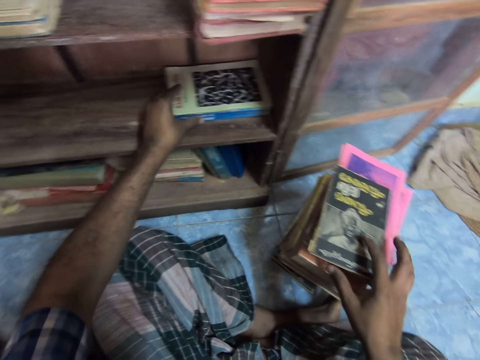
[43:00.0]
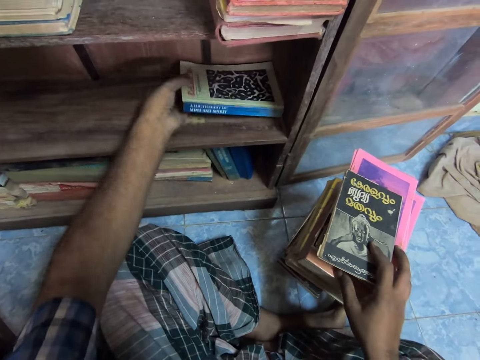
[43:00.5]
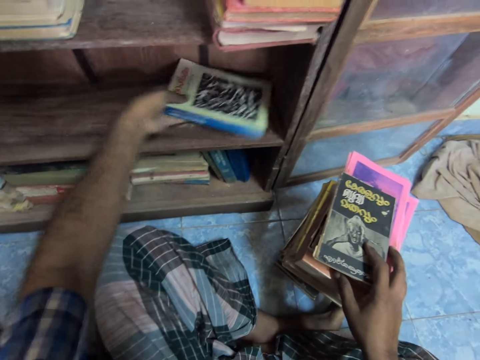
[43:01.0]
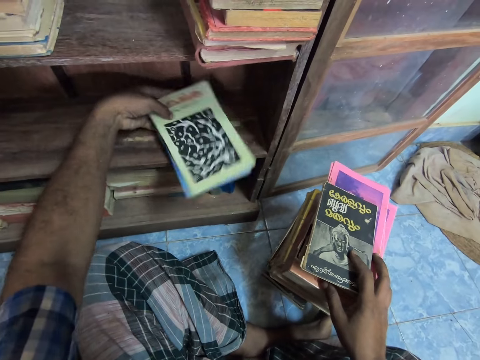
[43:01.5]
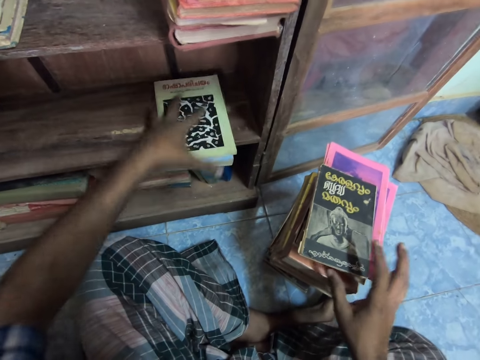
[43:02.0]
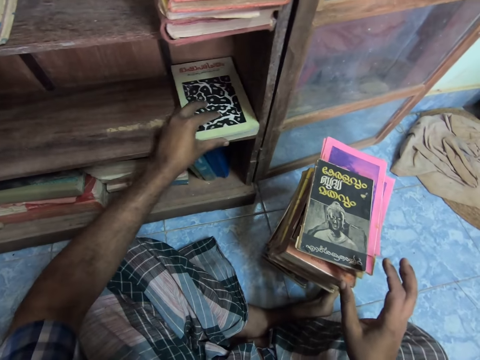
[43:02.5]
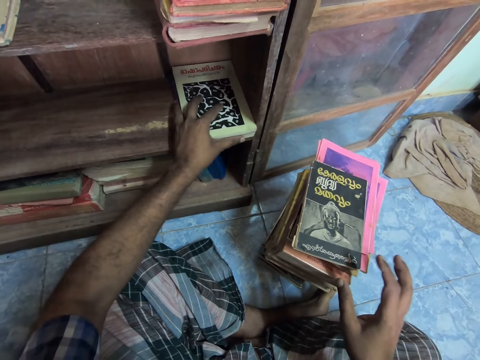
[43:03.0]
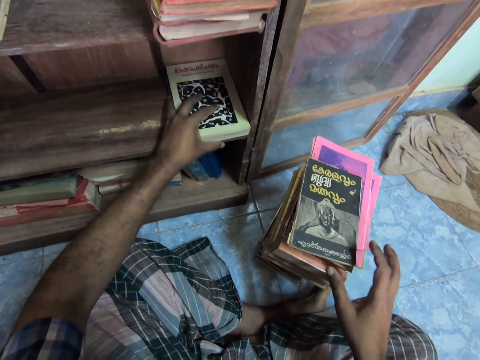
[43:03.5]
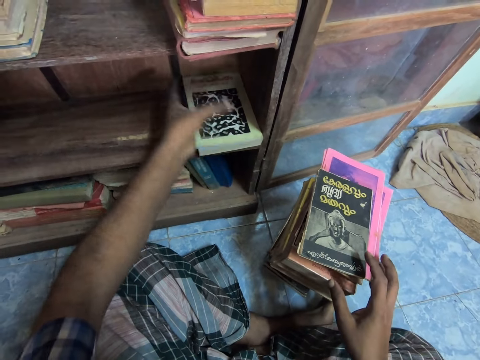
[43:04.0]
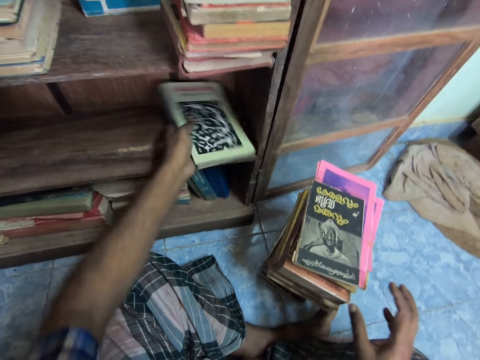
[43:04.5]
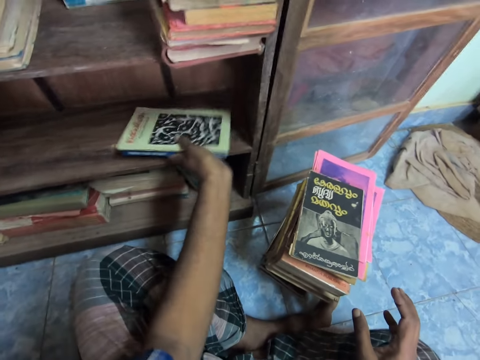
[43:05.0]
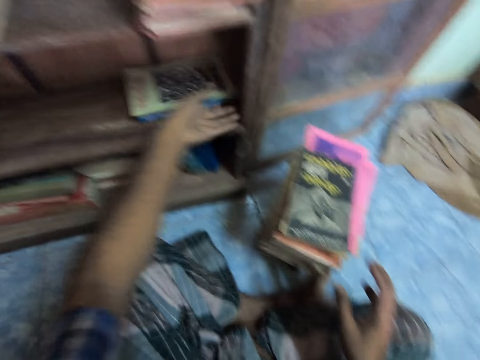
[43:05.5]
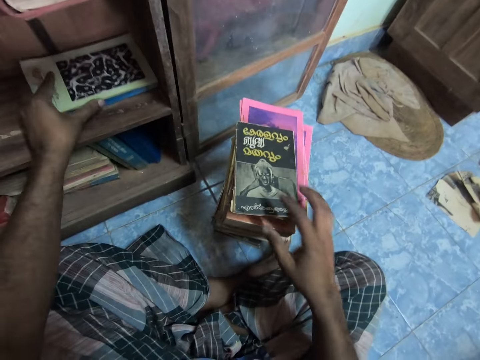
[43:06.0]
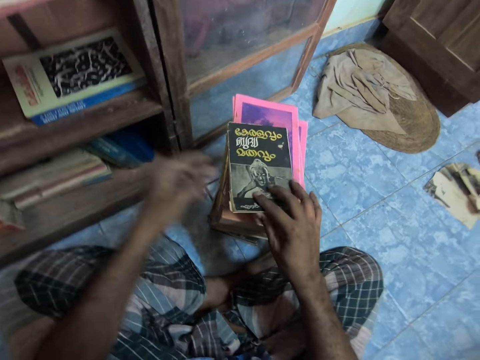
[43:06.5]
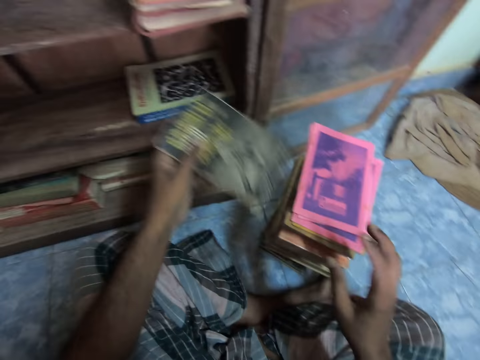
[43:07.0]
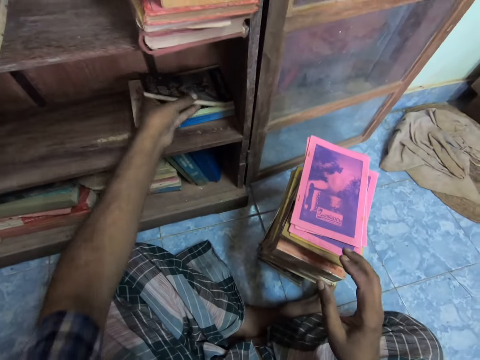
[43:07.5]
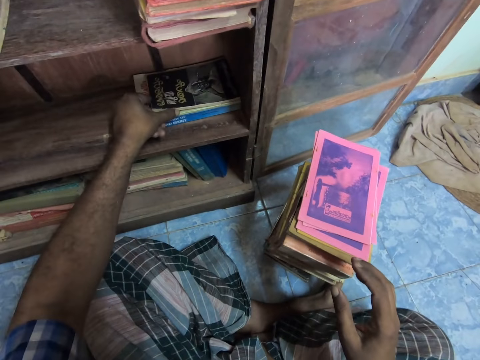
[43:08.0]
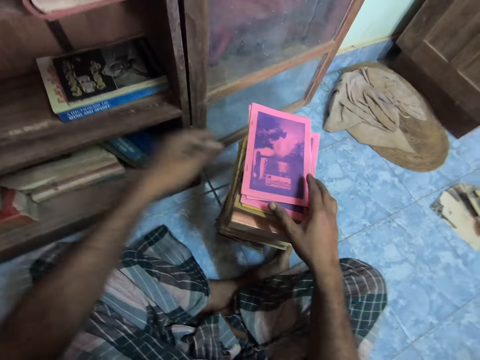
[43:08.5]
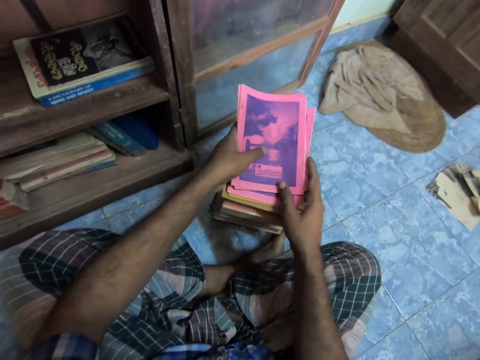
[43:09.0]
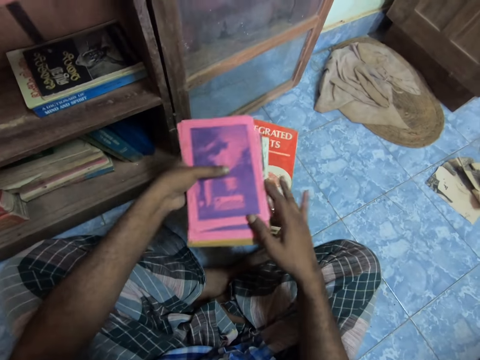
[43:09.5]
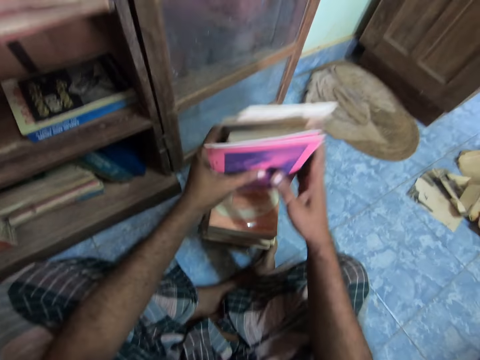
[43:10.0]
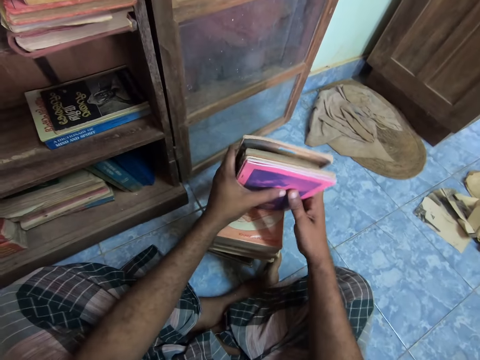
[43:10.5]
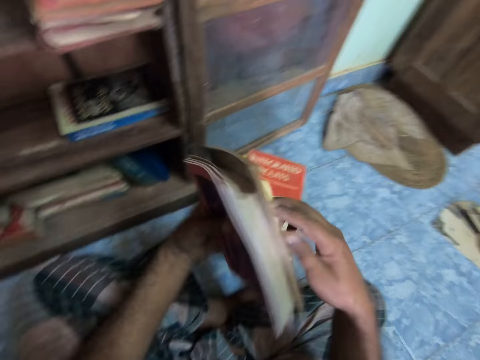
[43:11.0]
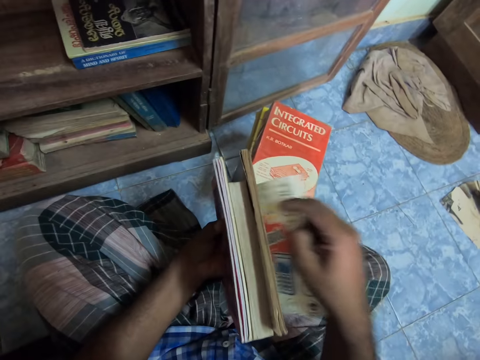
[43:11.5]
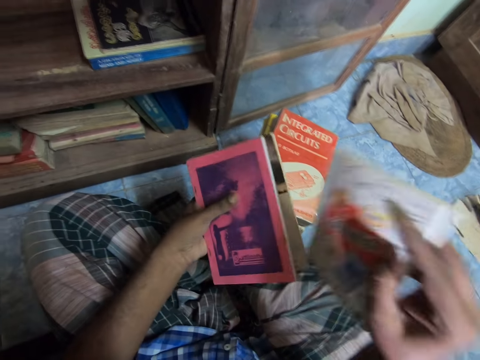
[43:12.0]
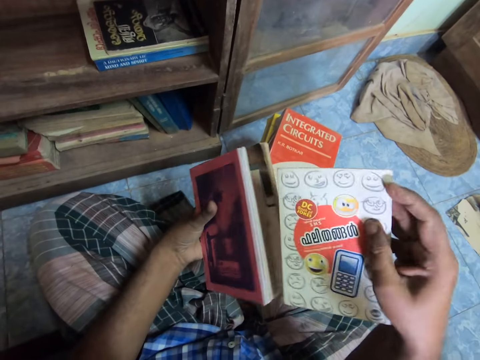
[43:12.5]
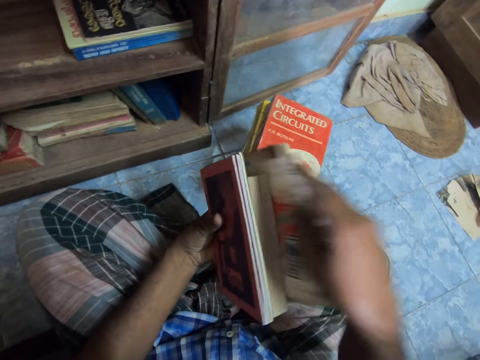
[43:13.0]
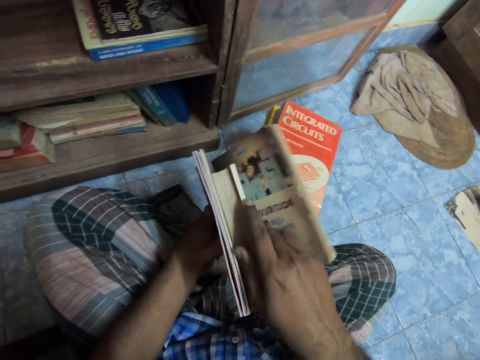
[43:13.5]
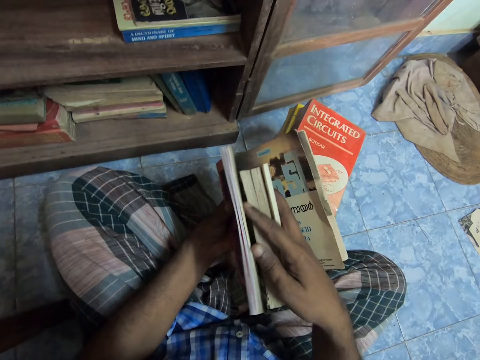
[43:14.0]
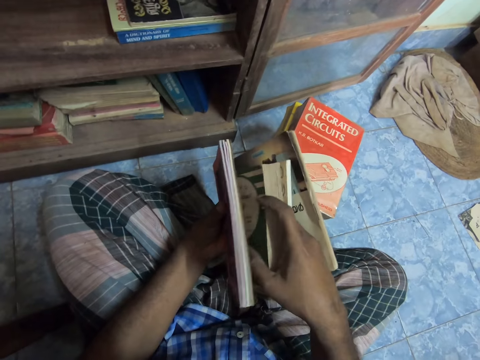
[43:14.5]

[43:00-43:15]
The camera wearer holds the book, repositions the books, repositions the book, picks up the book, drops the book, picks up the books, aligns the book and picks up the book. They pick up the book again.

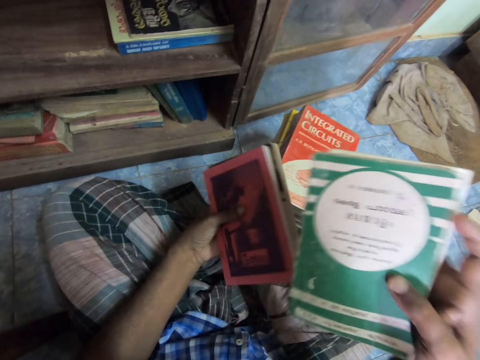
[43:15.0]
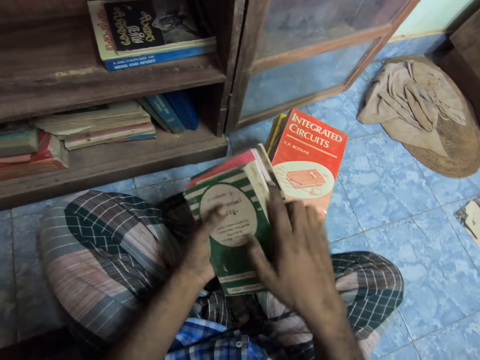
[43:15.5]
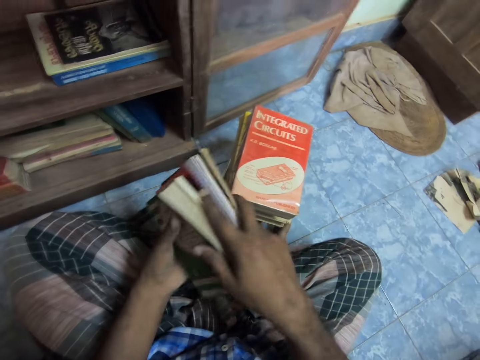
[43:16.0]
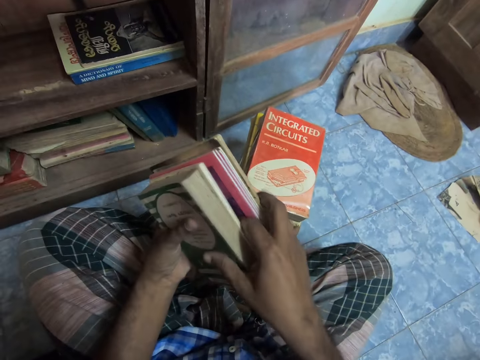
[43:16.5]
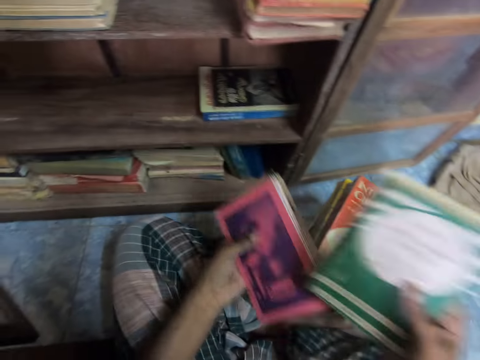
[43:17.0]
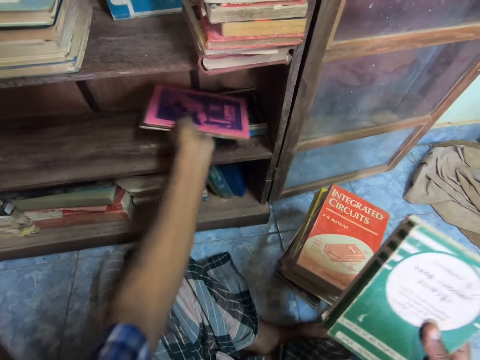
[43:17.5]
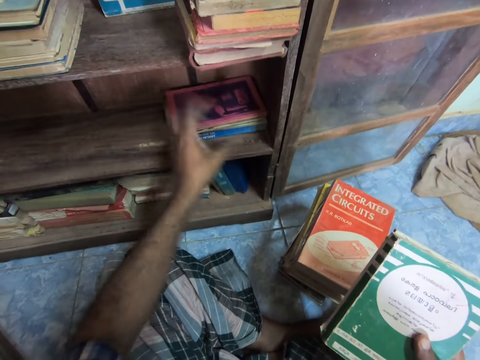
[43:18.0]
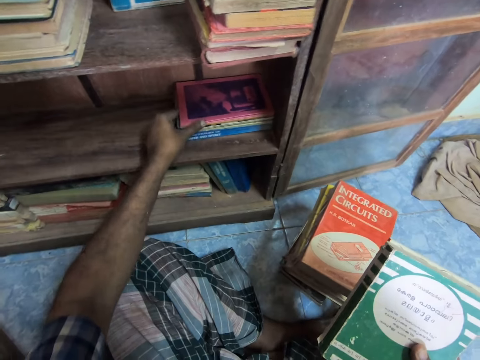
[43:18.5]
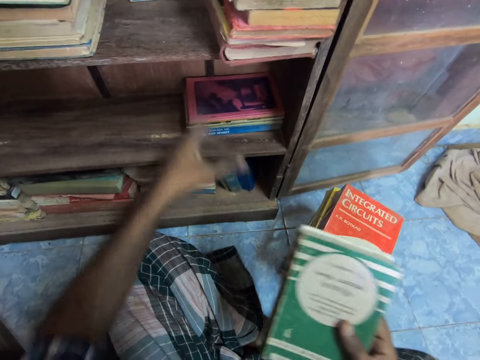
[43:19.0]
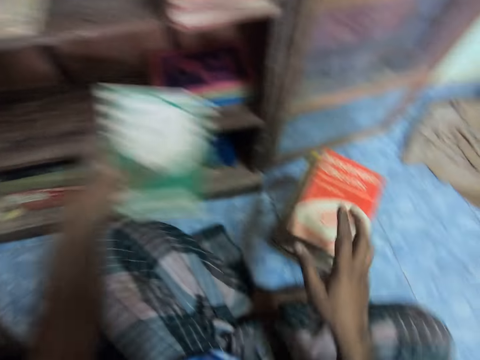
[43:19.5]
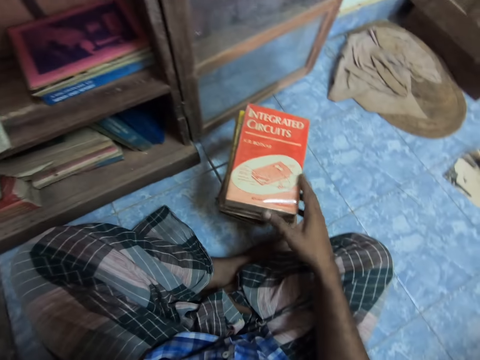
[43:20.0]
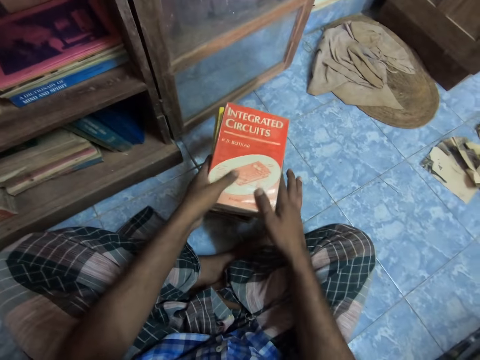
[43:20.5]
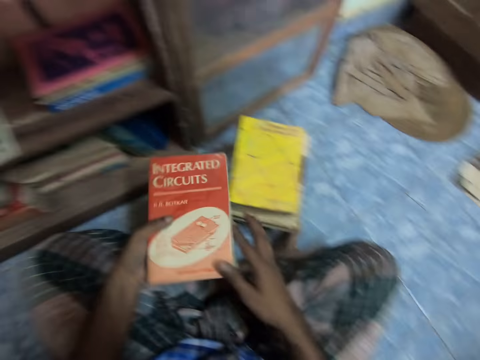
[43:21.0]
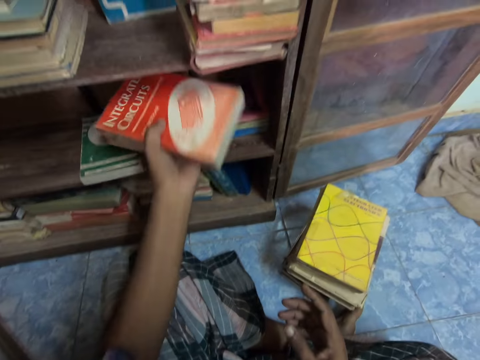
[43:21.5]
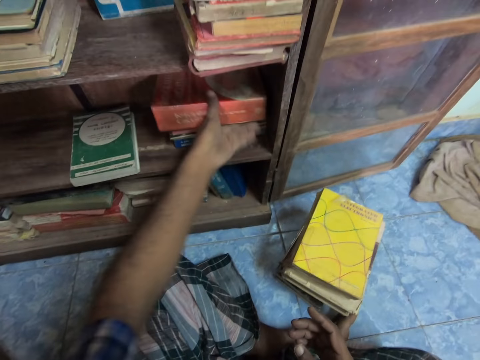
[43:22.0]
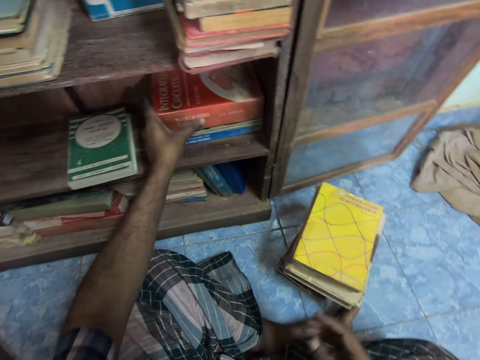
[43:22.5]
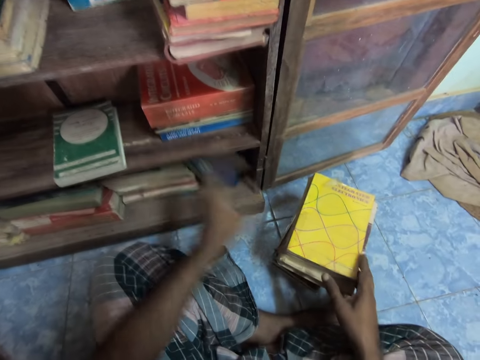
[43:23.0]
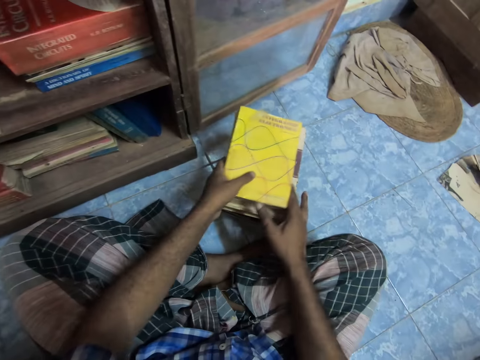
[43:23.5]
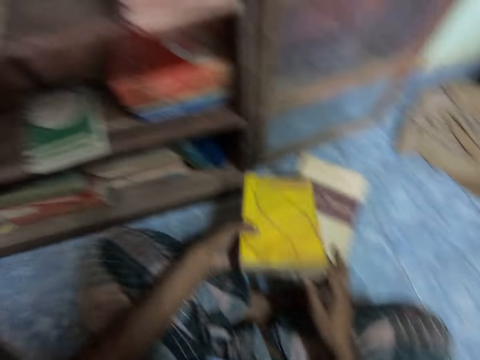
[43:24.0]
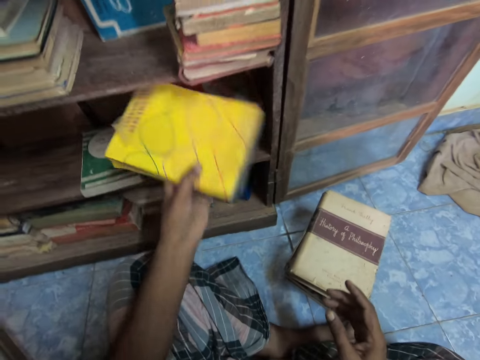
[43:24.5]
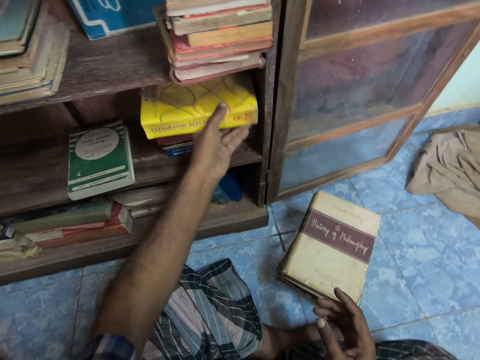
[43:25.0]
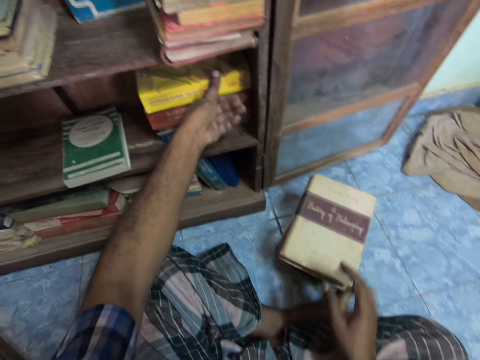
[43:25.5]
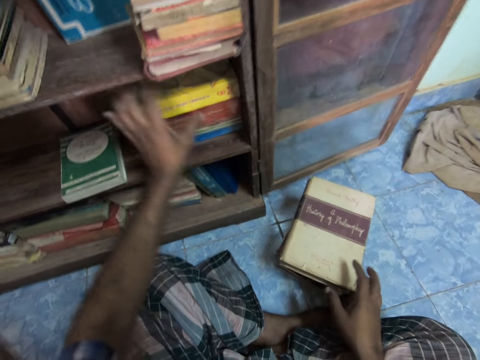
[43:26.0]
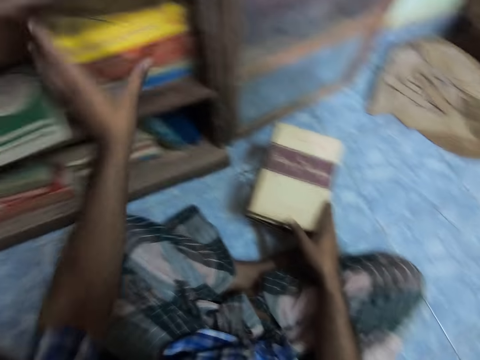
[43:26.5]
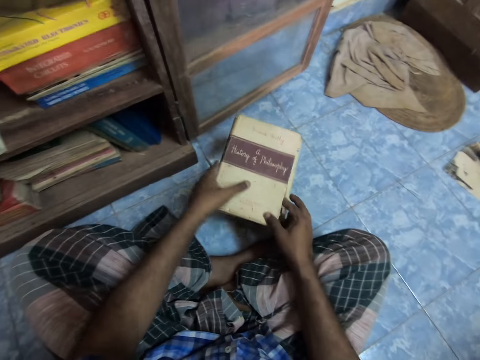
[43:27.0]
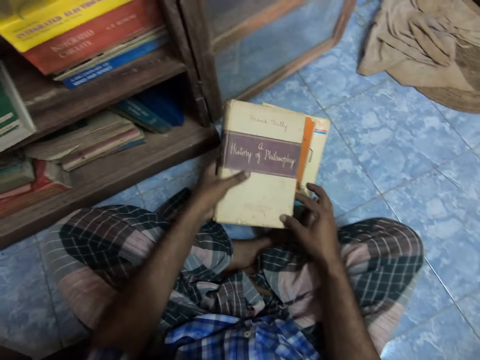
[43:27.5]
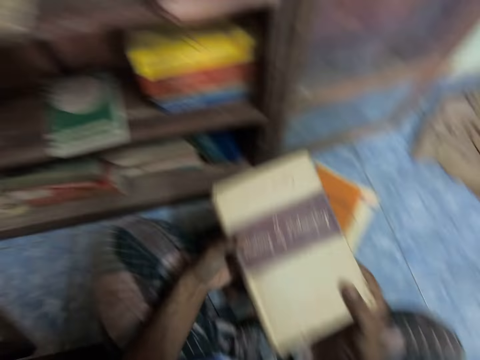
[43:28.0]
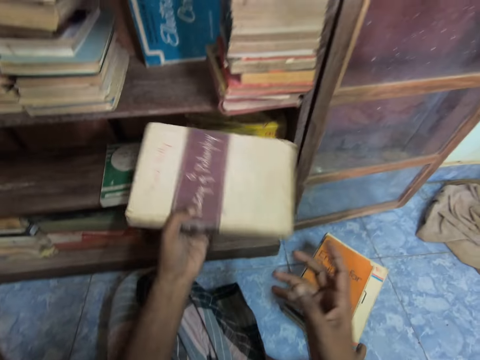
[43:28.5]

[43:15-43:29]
The camera wearer holds a book. They take the book, drop the book, arrange the books, take the book, and store the book. They pick up the book and store the book. They pick up the book and store the book. They pick up the book.
